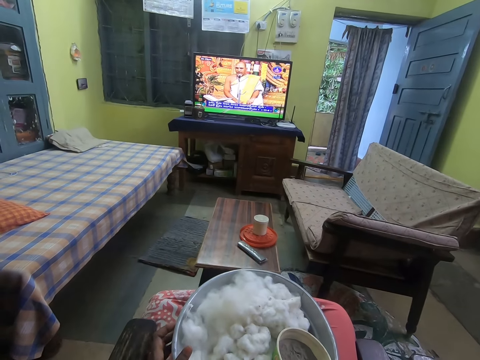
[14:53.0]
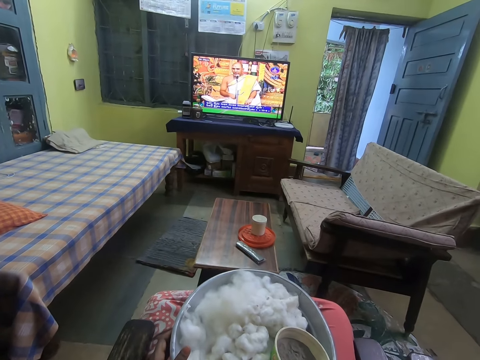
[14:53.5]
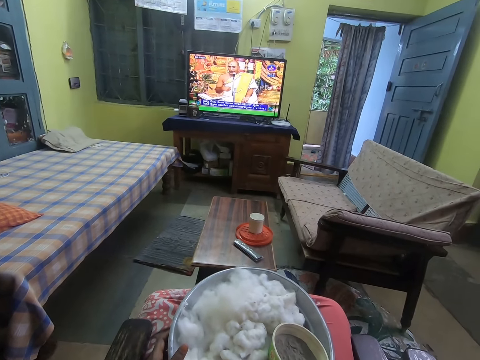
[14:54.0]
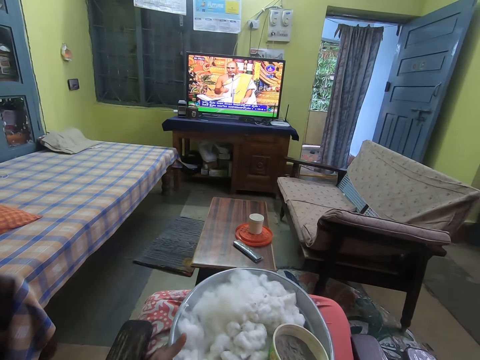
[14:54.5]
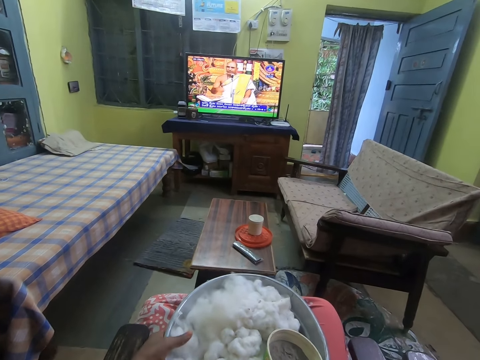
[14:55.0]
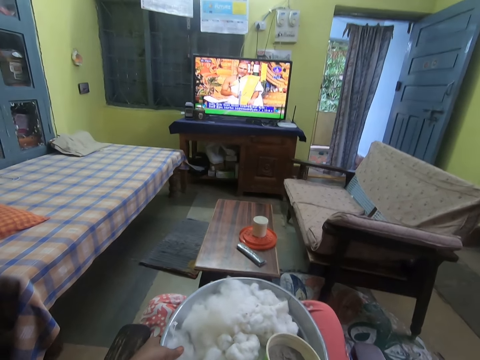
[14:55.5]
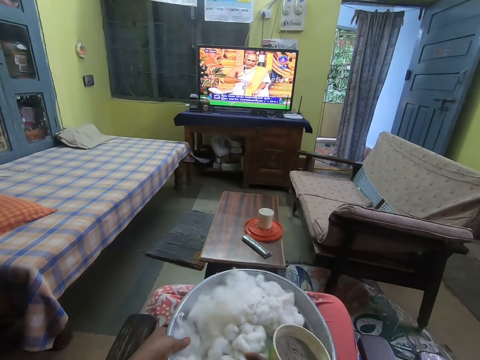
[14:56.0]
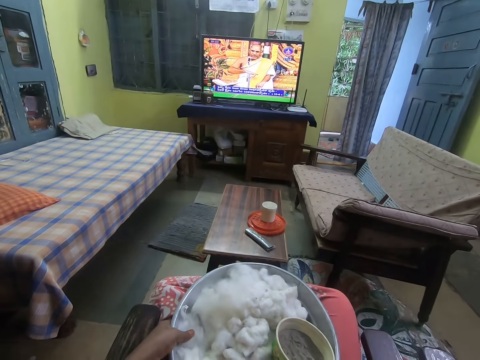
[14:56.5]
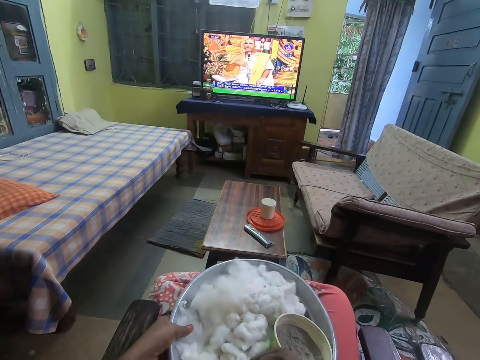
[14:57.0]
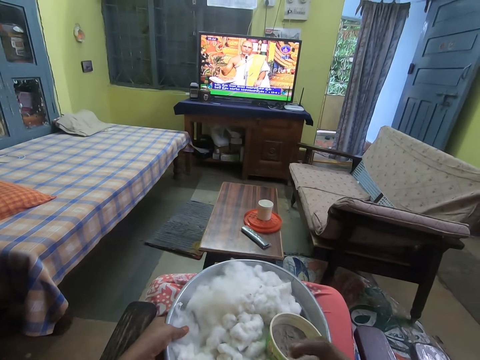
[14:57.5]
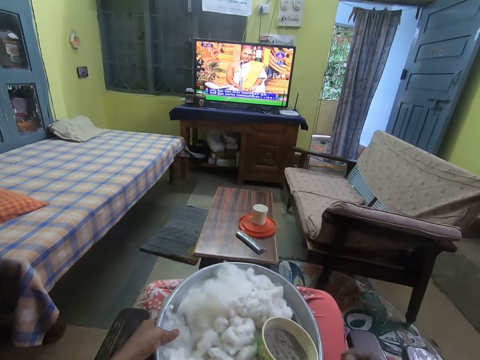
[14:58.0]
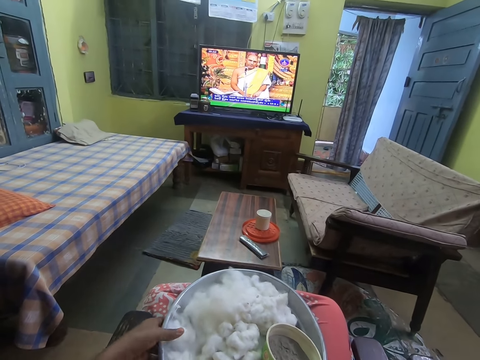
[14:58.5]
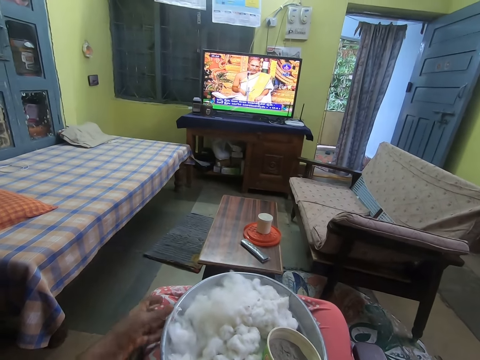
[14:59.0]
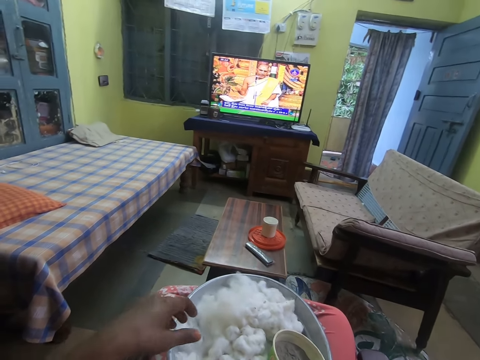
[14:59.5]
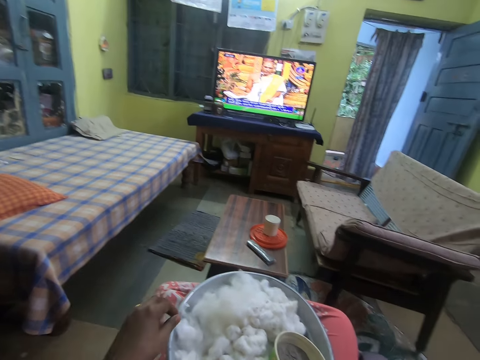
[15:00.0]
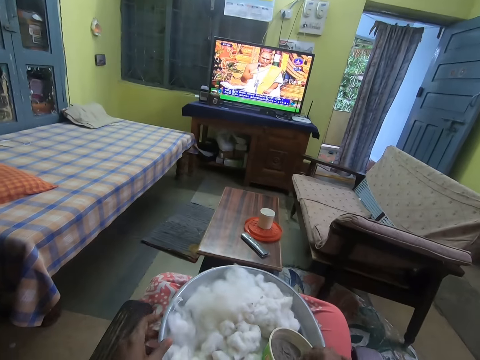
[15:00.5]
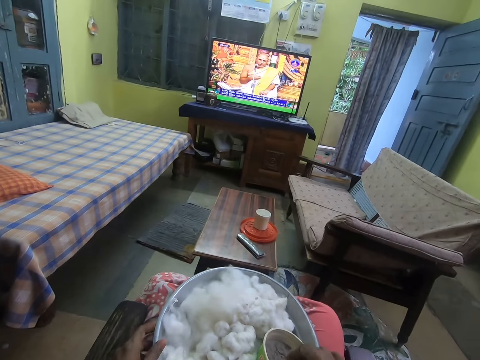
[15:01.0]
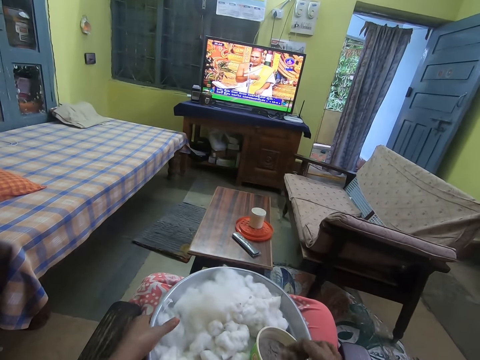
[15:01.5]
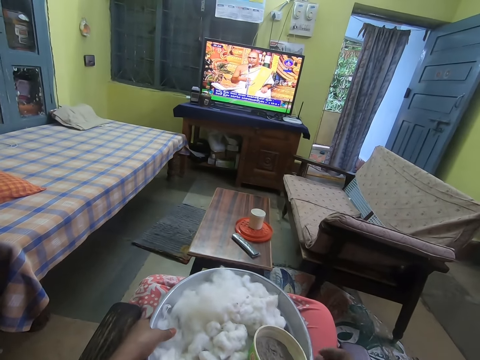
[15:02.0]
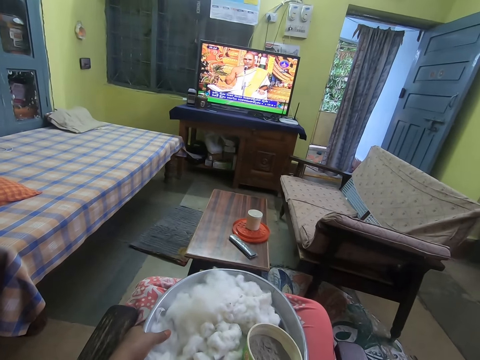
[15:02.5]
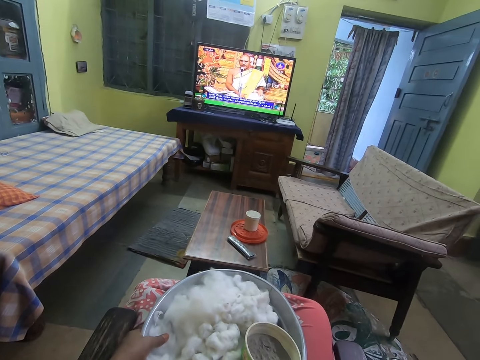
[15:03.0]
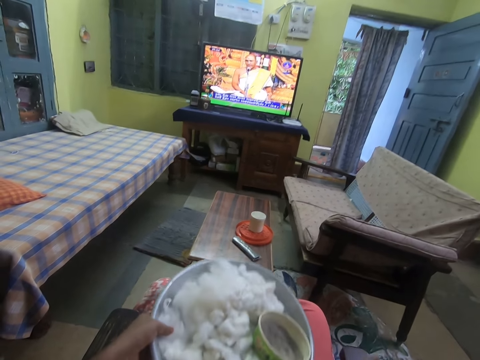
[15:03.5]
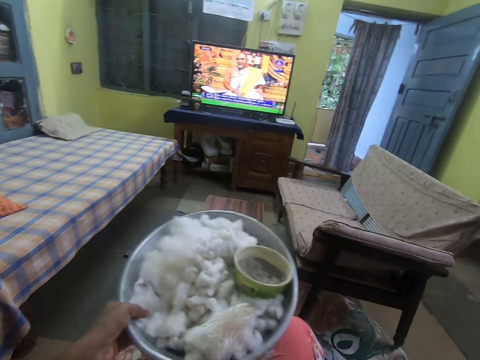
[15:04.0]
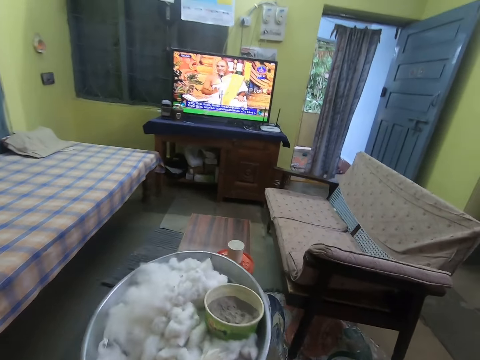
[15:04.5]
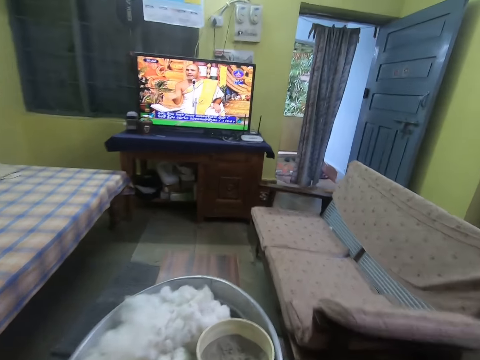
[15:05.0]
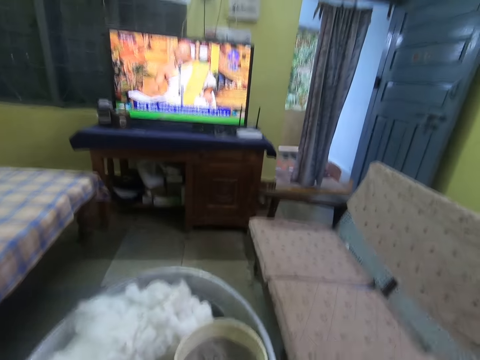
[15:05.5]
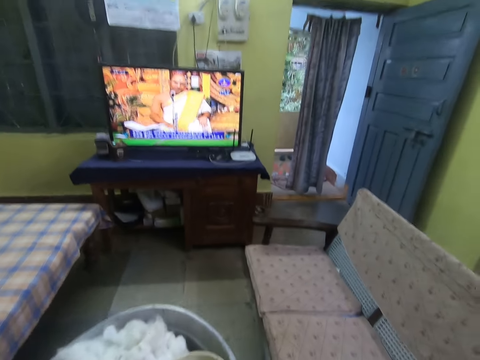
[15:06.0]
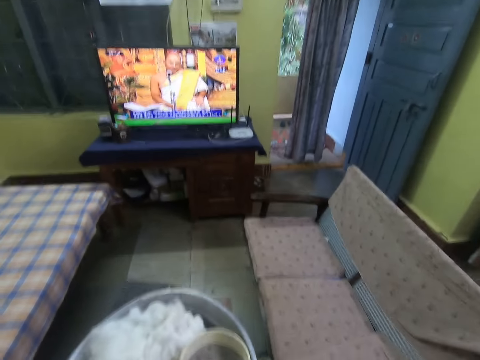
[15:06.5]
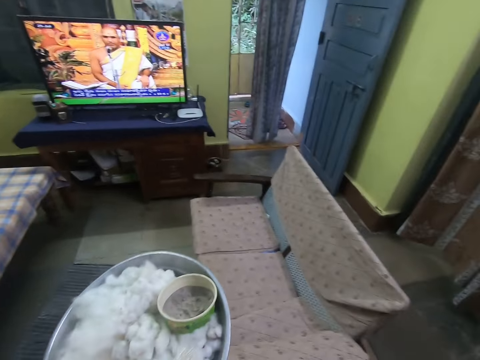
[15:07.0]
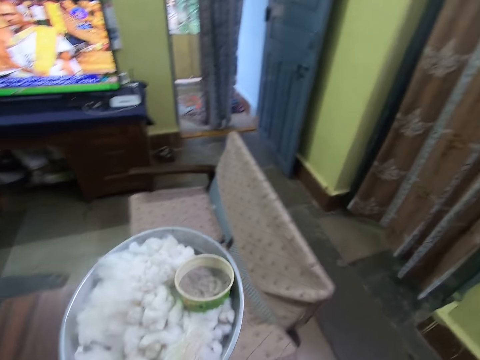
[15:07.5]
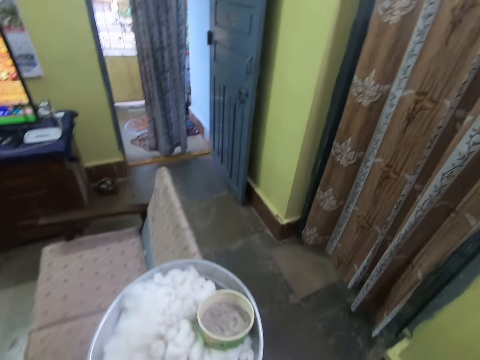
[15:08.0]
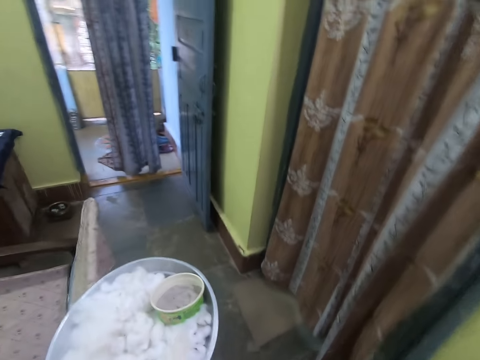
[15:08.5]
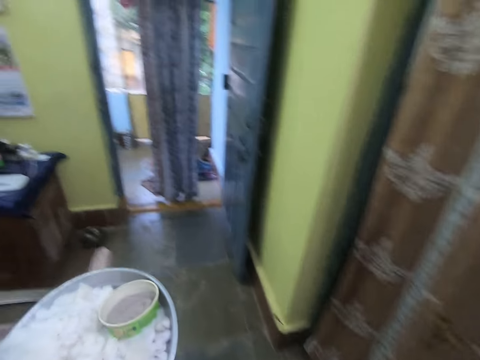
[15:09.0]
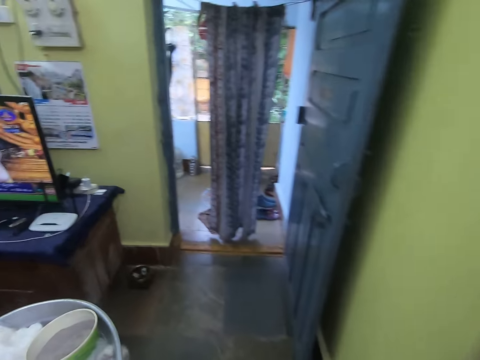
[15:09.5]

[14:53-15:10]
The camera wearer holds the tray on her lap with her left hand. She touches a plate. She touches ashes in the bowl on the tray with her right hand. She touches the plate. She carries the tray with her left hand. She picks up the plate. She stands. She walks towards a wall switch in a parlor.

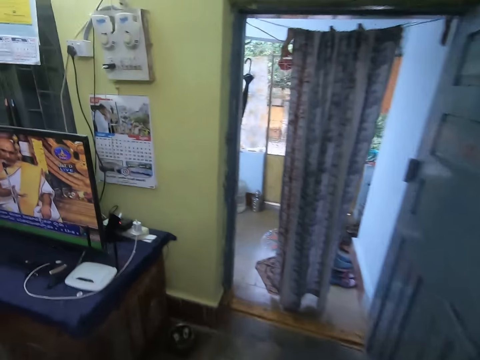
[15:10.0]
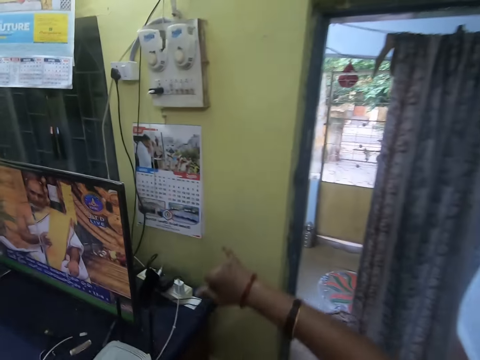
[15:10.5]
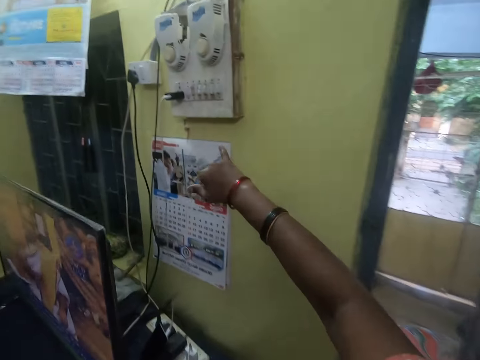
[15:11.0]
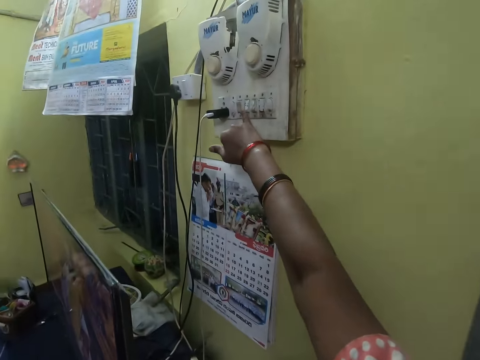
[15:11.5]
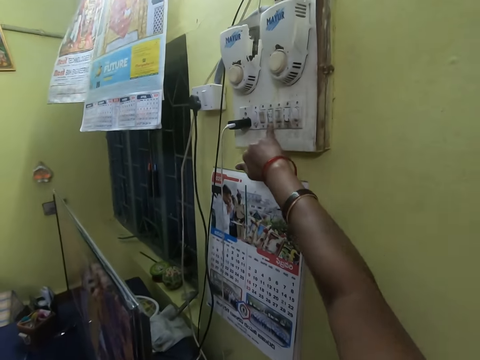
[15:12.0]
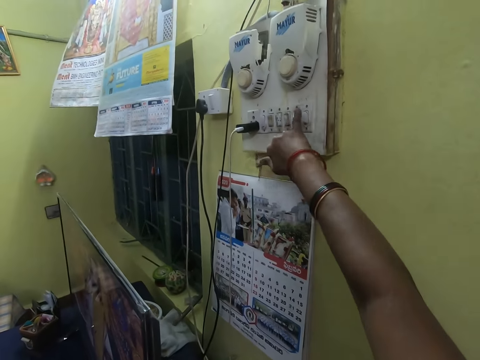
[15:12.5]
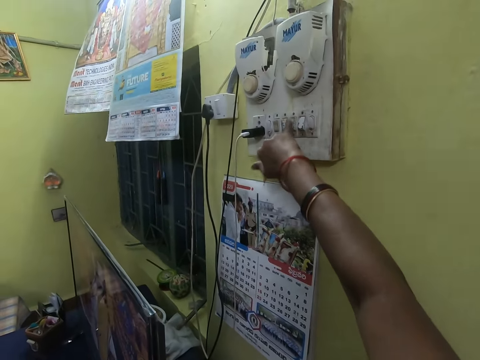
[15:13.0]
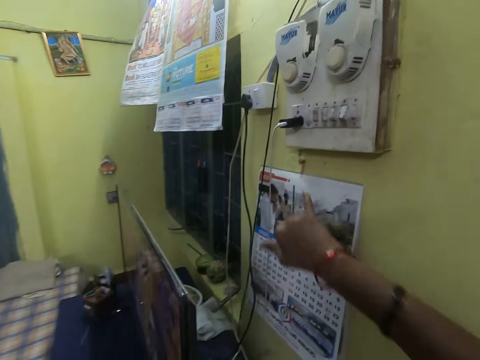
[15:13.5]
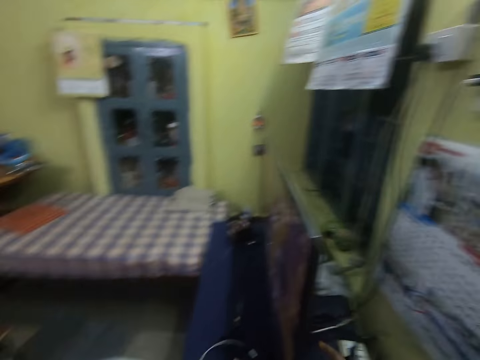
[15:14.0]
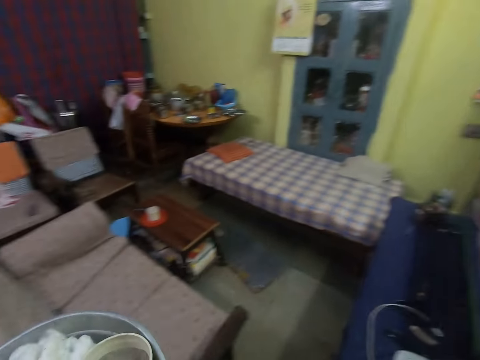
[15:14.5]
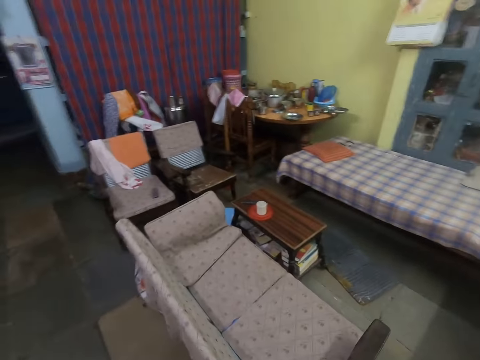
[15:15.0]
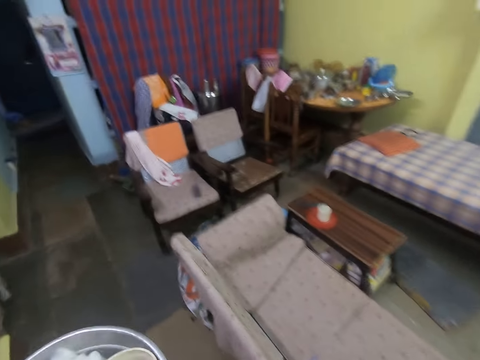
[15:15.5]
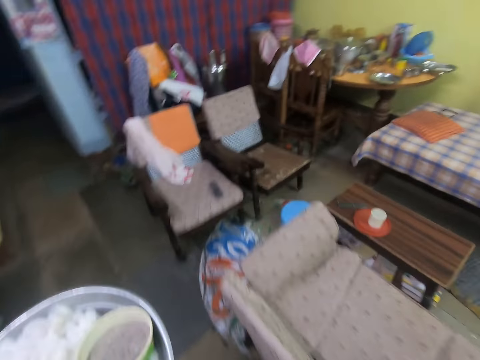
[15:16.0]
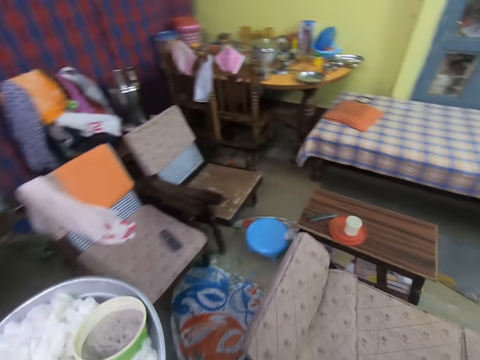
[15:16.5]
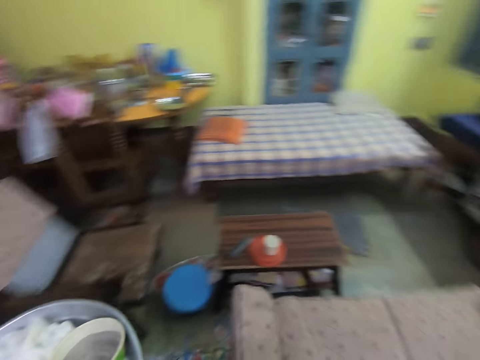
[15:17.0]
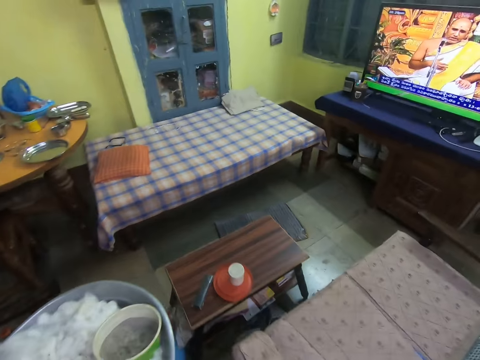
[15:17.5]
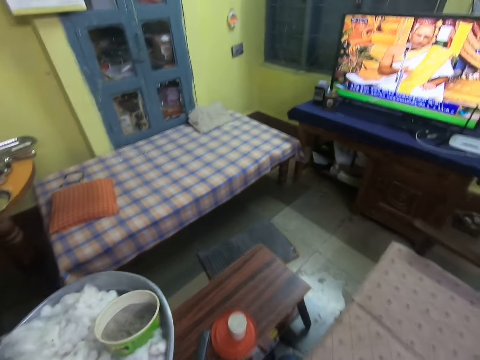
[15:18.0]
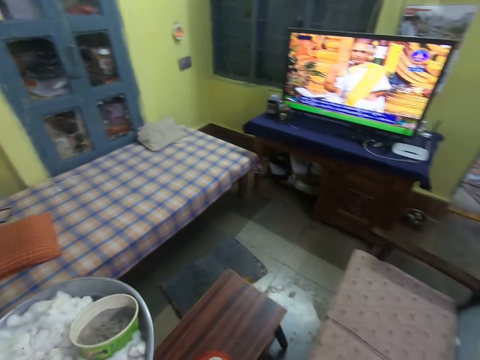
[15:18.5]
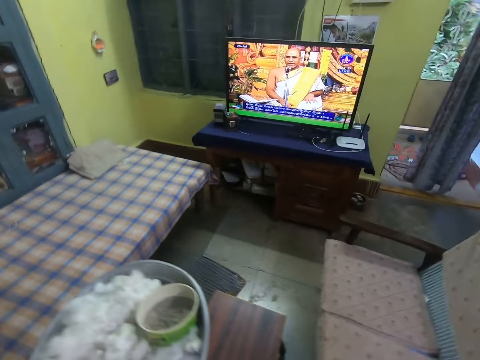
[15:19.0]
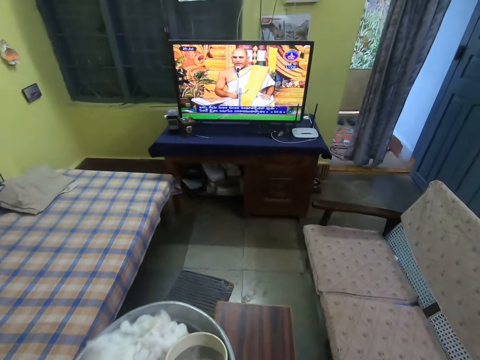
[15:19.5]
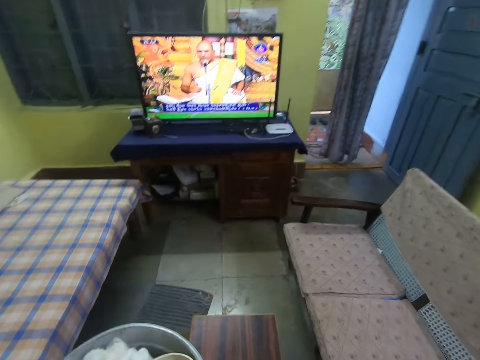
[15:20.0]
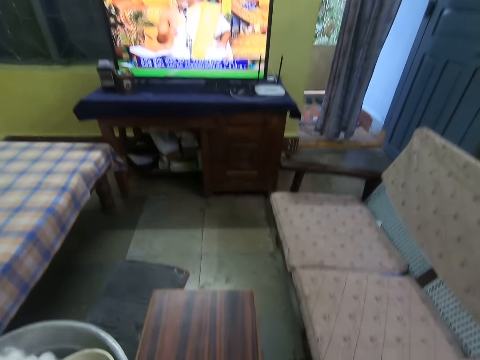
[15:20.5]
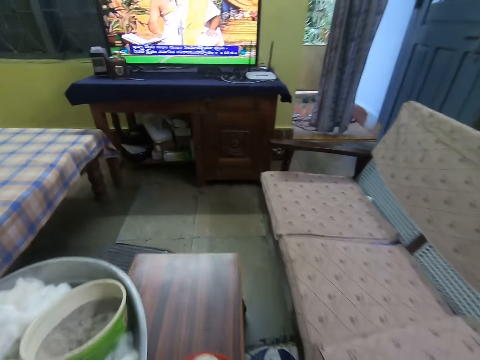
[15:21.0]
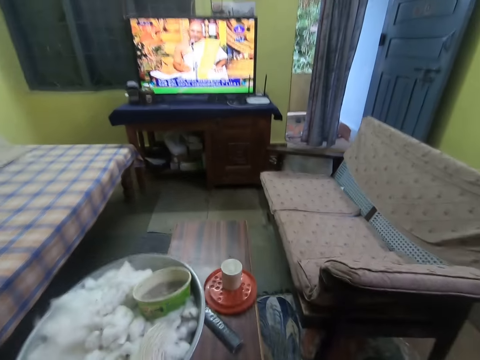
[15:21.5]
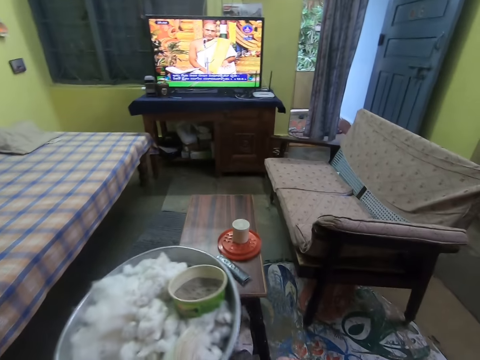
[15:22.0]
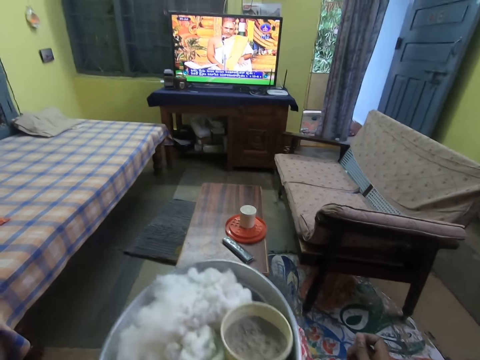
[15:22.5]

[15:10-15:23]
The camera wearer clicks some switch on the wall with her right hand. She presses the switch repeatedly. She walks towards a chair in the parlor. She sits on the chair. She places the tray in her left hand on her lap.
